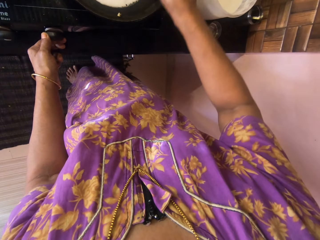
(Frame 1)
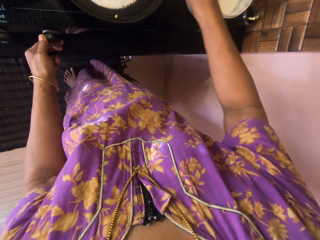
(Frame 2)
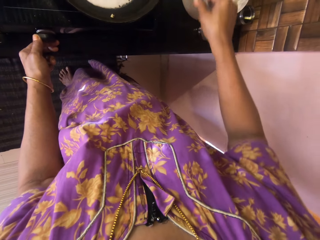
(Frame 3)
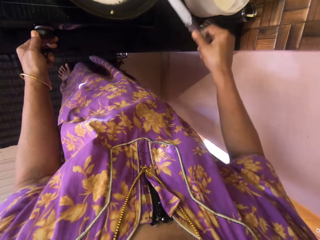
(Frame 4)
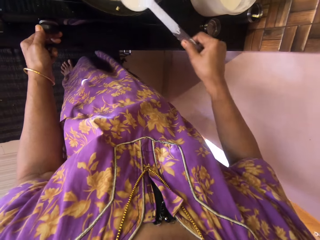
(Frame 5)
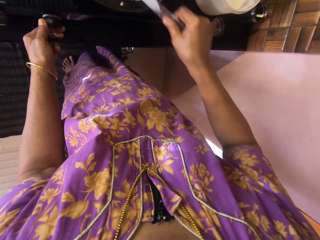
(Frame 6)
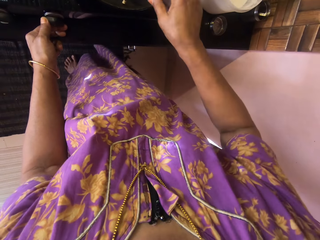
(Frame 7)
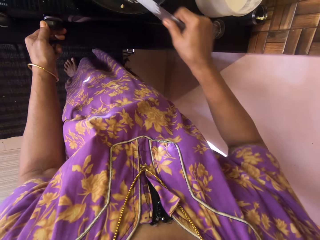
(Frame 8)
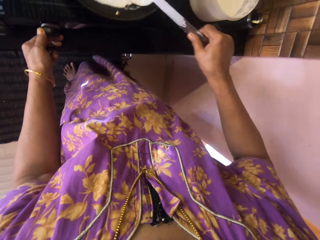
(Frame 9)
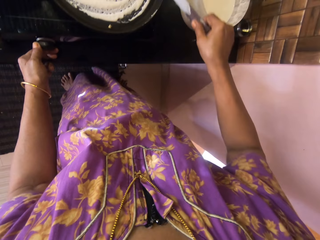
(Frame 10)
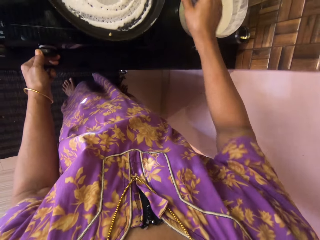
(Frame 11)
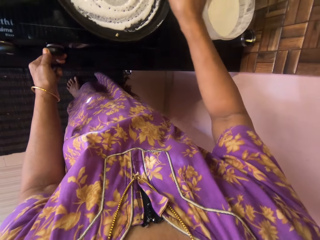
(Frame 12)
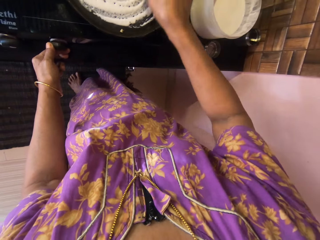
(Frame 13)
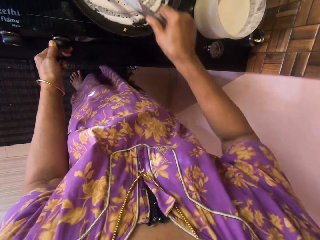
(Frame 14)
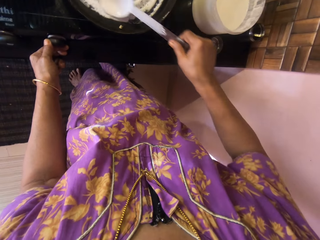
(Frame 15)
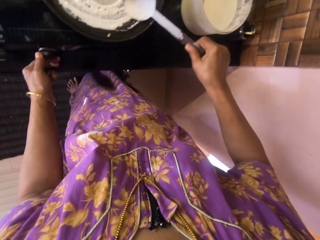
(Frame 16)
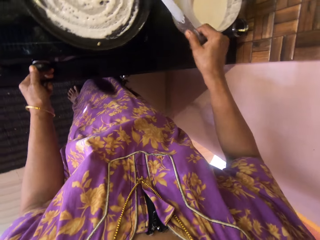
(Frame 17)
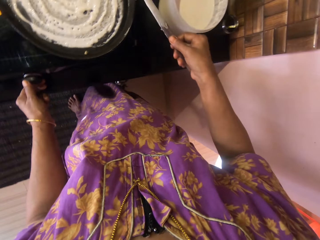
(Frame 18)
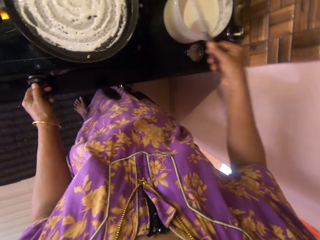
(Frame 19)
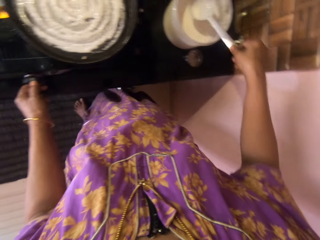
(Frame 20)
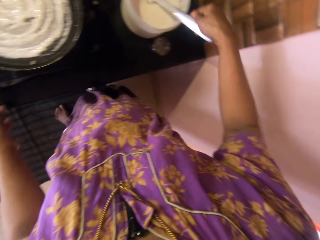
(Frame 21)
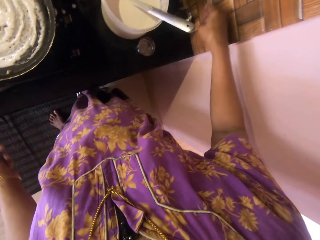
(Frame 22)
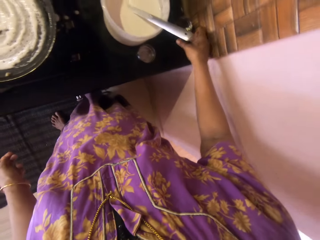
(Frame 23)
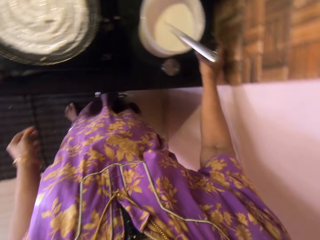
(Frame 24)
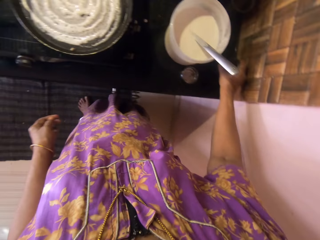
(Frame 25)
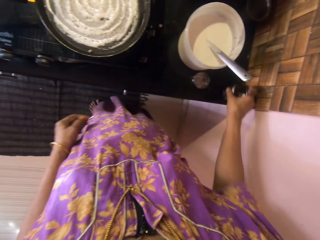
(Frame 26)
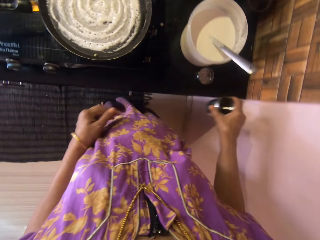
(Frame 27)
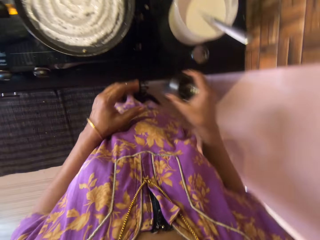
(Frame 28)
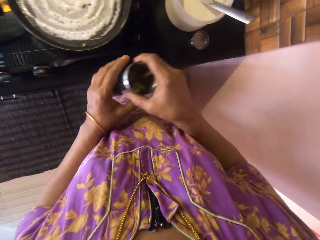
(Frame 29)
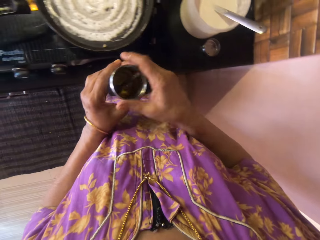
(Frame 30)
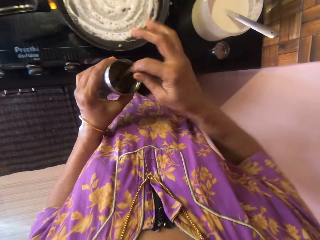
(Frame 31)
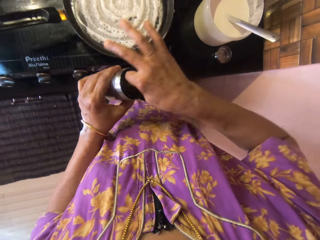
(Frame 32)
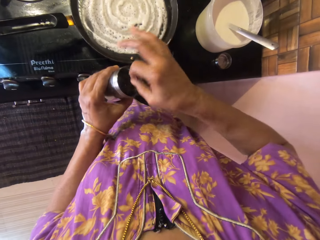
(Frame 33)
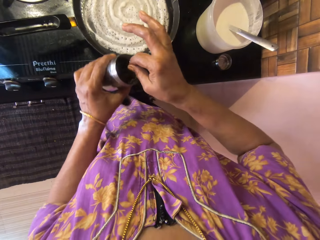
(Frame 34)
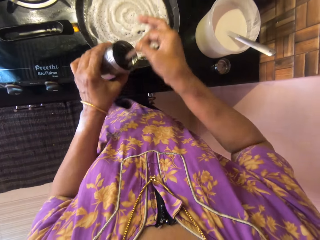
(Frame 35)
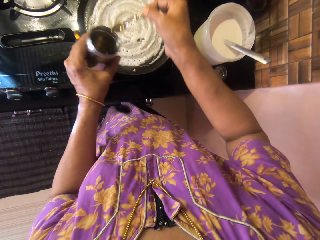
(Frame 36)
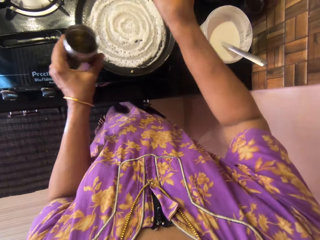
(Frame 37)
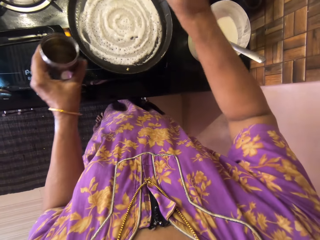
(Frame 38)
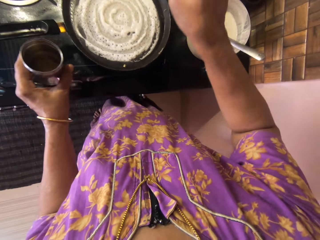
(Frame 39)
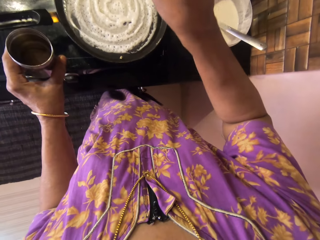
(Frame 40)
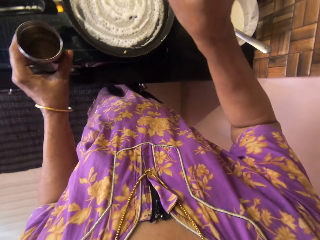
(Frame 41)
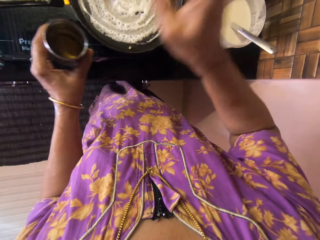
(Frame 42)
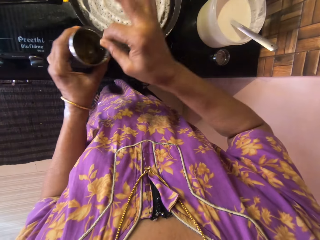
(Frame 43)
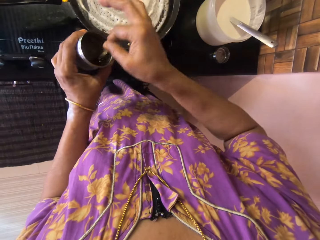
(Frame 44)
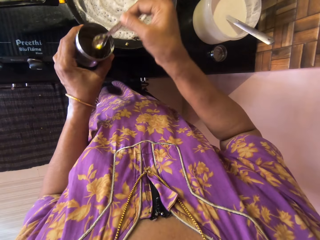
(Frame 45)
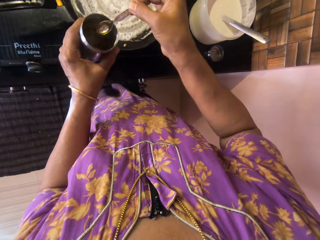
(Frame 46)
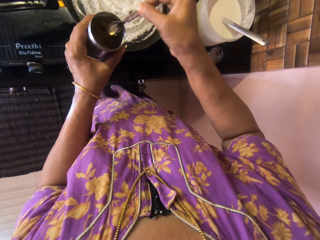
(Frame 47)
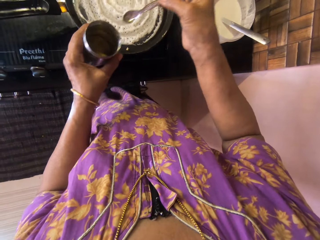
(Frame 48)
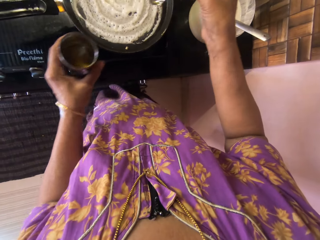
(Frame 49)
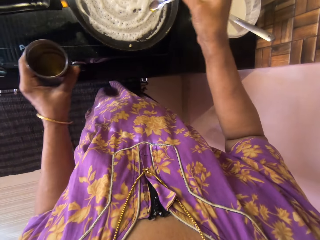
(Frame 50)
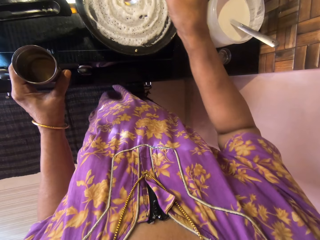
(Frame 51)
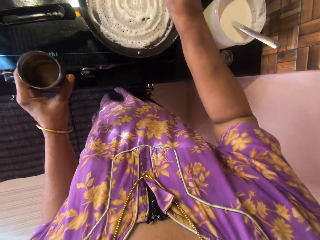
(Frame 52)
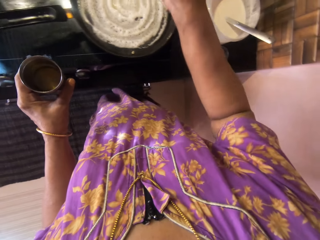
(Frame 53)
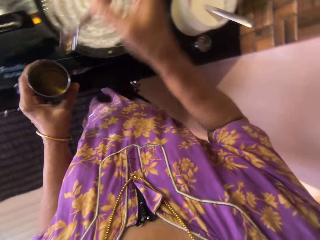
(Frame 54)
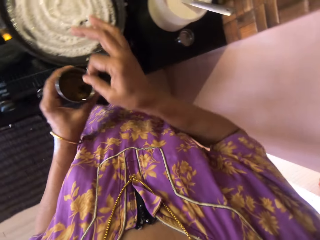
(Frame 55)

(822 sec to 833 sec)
The camera wearer drops the spoon into the tupperware with paste flour. She picks a jar with cooking oil from the table with her right hand. She passes the jar to her left hand. She drops the oil with a teaspoon in her right hand from the jar onto the batter in the pan. She drops the oil again.

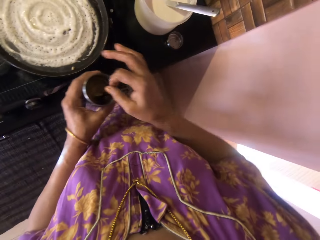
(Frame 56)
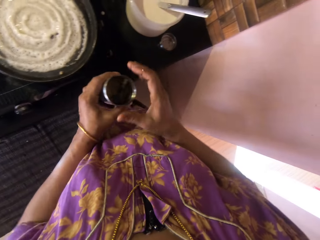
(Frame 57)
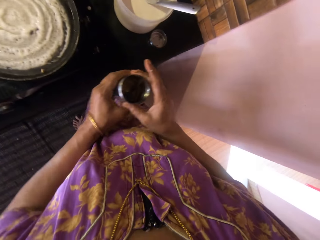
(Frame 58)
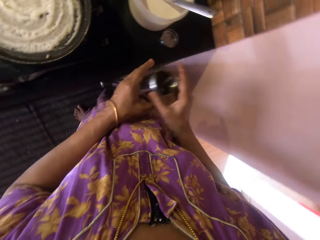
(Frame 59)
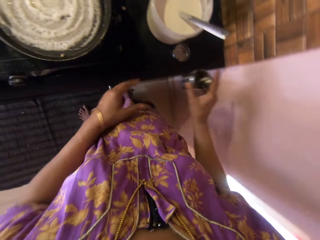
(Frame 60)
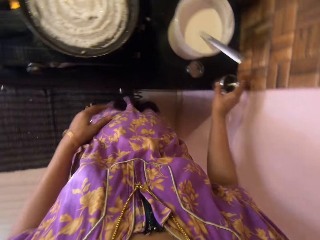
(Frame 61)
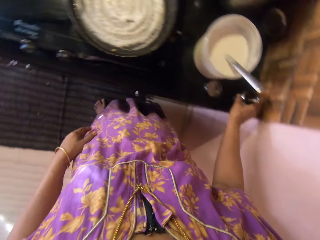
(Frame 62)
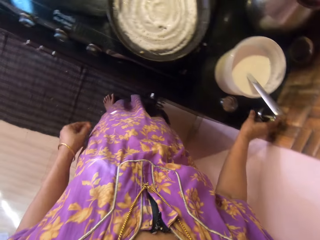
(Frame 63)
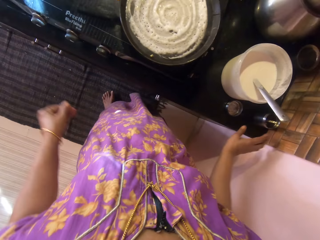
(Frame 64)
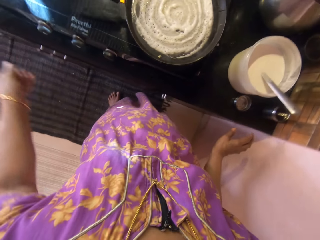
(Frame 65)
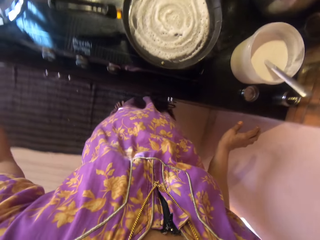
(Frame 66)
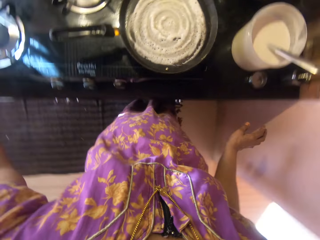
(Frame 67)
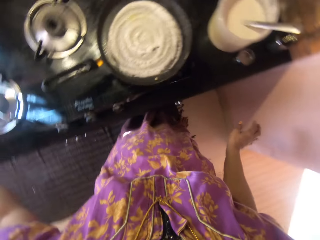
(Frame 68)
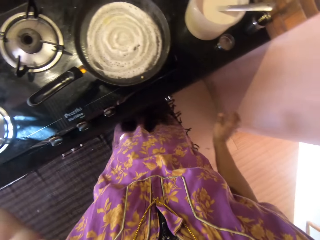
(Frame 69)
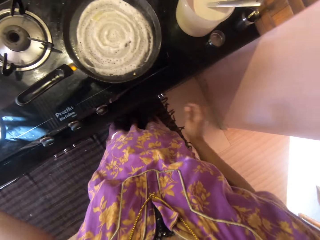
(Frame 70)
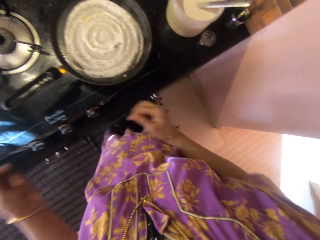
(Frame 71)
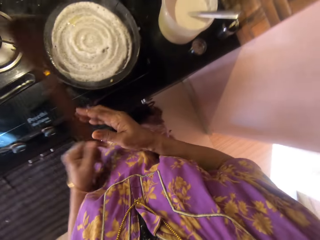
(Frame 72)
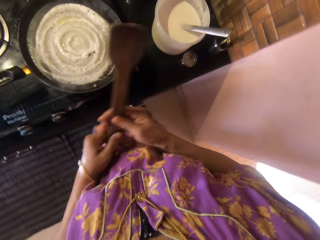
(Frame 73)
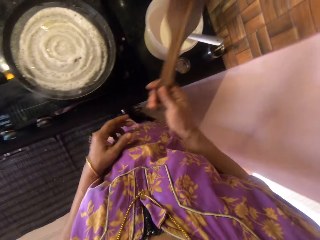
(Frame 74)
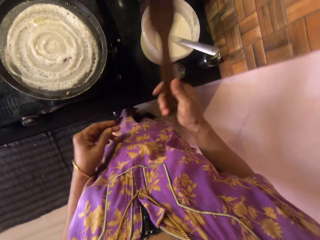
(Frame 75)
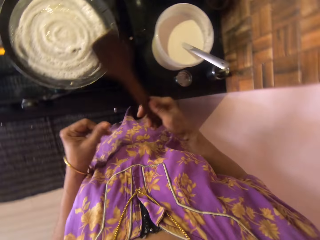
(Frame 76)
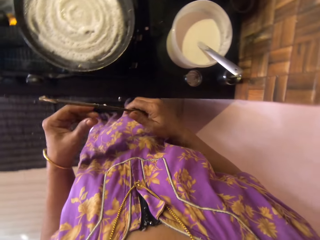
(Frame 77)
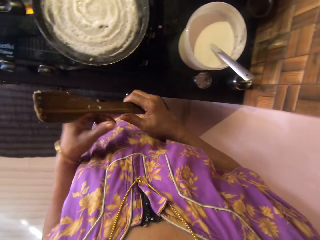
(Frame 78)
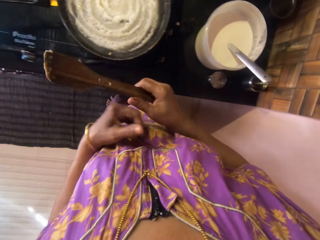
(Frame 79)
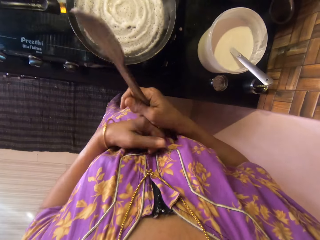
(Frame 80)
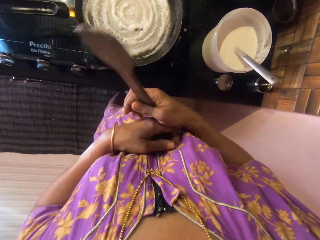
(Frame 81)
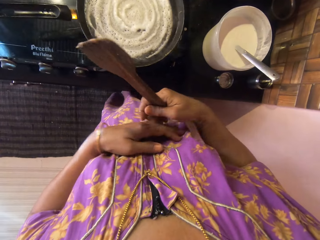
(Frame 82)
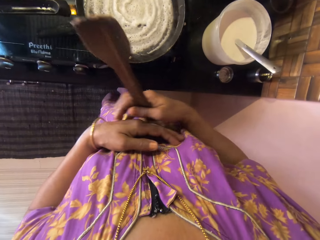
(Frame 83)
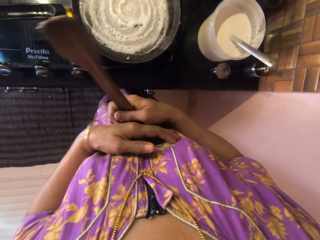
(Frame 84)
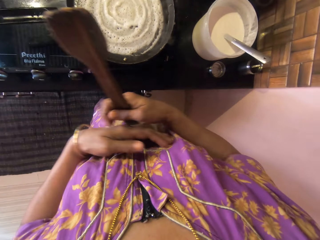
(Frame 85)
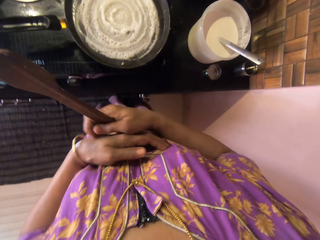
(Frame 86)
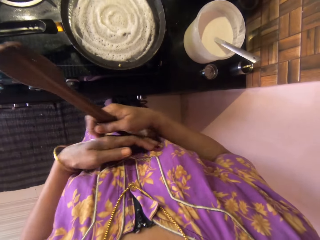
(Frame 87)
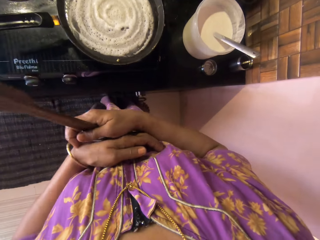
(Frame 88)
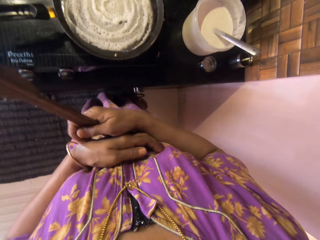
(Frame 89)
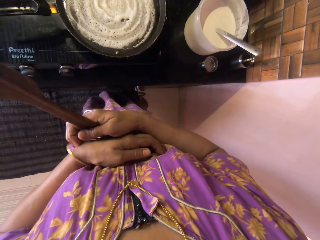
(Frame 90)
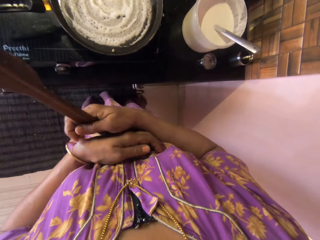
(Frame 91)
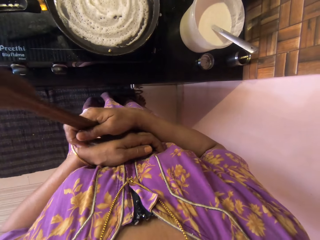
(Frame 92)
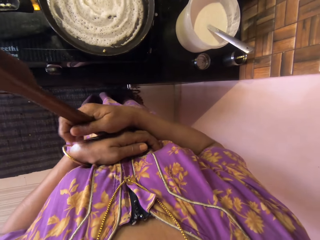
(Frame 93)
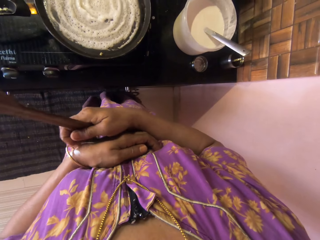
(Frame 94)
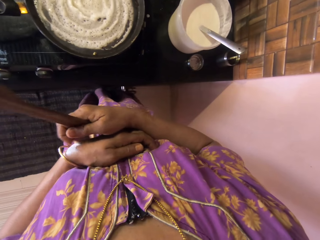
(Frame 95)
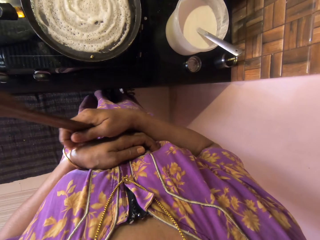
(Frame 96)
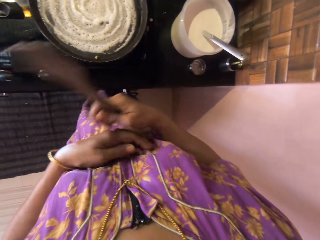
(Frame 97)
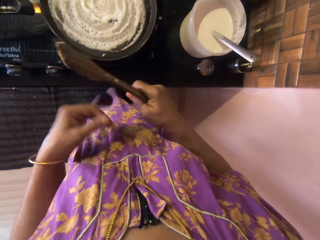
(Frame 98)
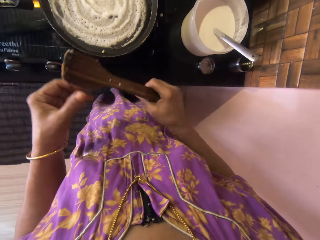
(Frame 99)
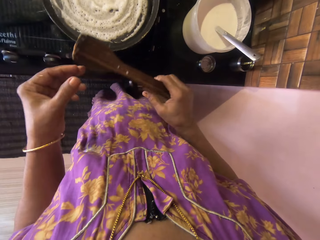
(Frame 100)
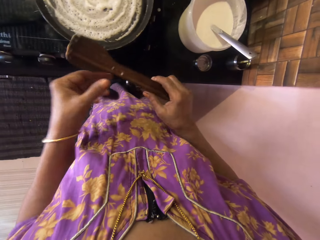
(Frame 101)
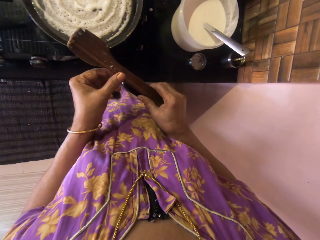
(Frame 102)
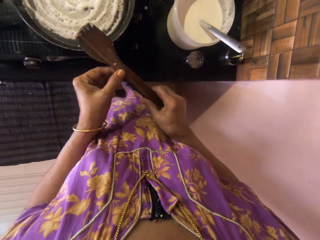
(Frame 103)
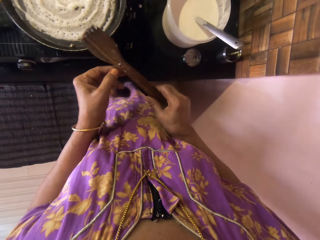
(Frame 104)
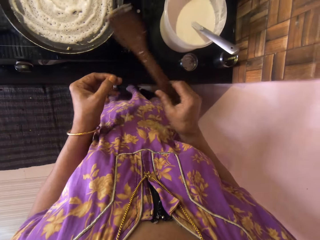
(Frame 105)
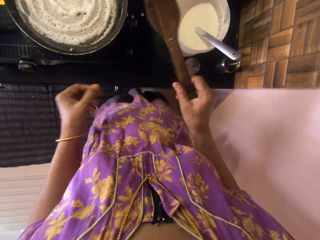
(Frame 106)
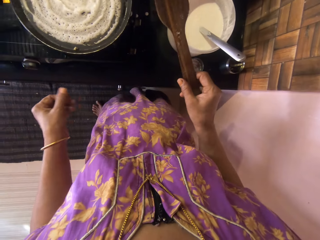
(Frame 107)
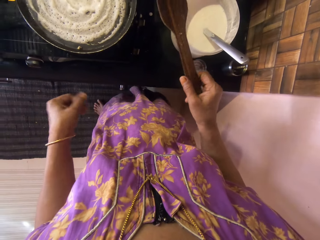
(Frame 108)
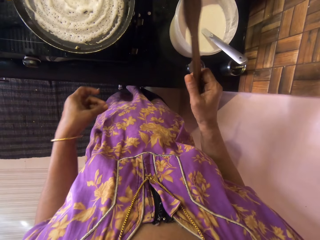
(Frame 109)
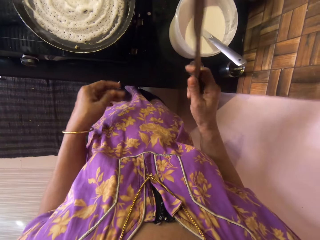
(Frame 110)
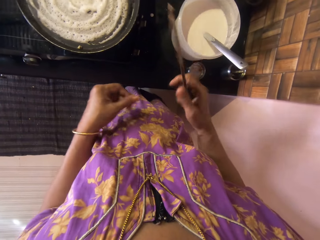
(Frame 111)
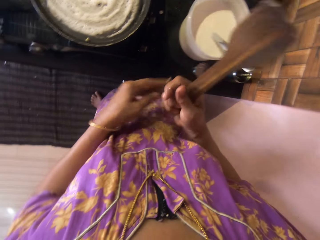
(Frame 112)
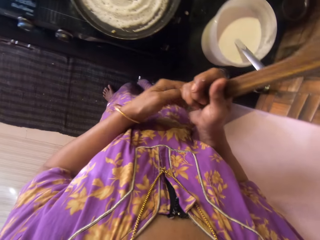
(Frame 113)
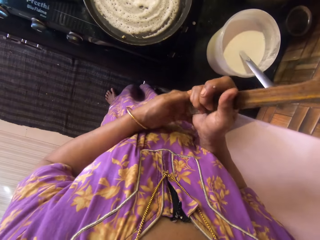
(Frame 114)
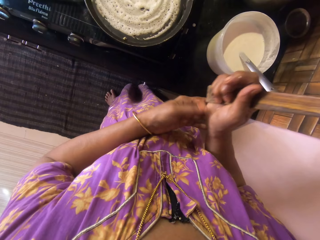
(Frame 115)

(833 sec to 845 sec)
The camera wearer drops the teaspoon into the jar. She passes the jar to her right hand. She drops the jar on the table. She picks a wooden spatula with her left hand from the table. She passes the wooden spatula to her right hand. She scratches her left hand with her right hand. She removes remnants from the wooden spatula with her left hand.
